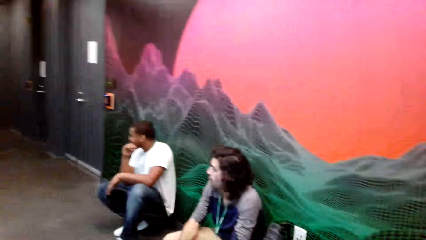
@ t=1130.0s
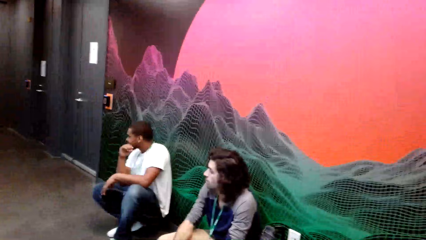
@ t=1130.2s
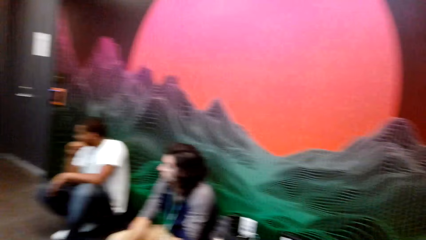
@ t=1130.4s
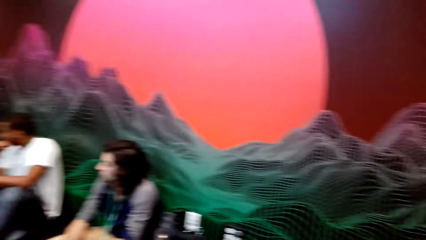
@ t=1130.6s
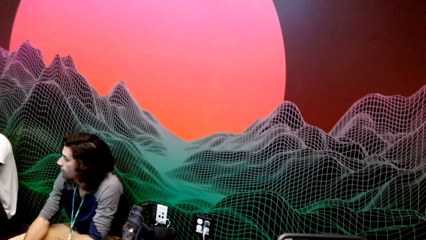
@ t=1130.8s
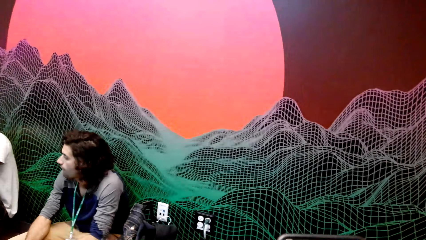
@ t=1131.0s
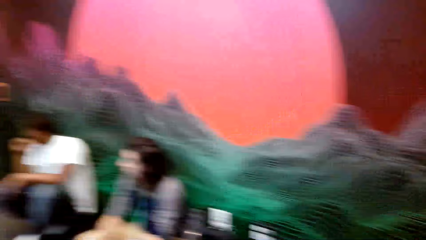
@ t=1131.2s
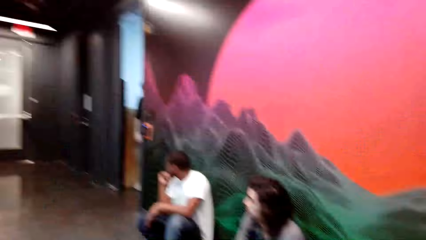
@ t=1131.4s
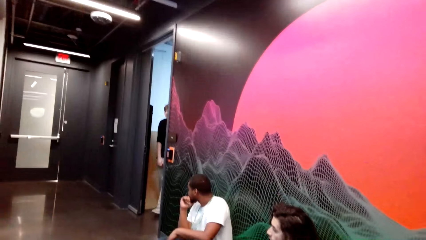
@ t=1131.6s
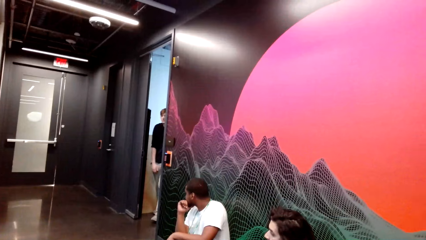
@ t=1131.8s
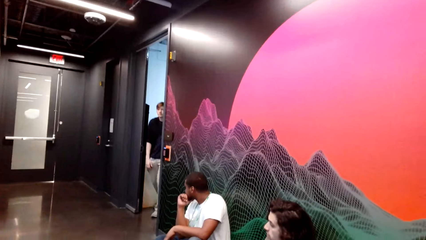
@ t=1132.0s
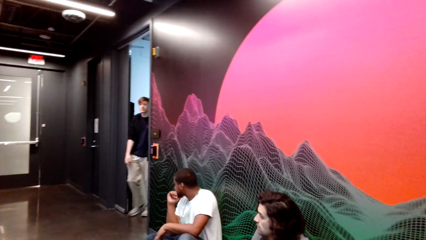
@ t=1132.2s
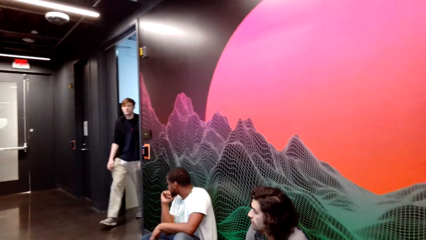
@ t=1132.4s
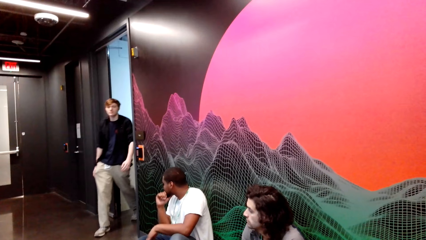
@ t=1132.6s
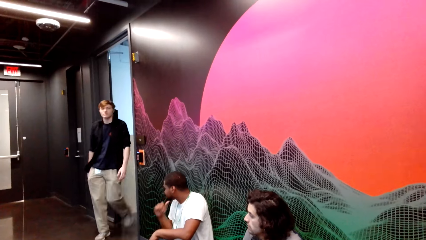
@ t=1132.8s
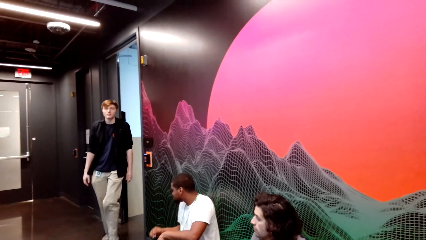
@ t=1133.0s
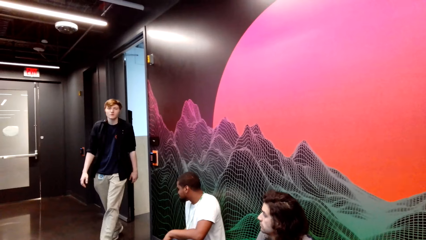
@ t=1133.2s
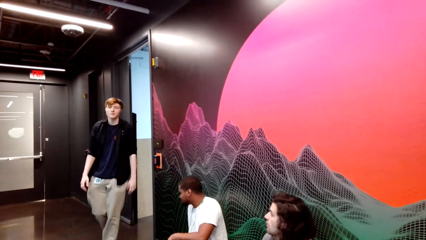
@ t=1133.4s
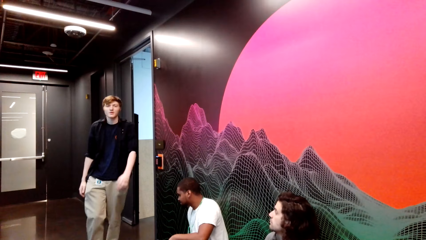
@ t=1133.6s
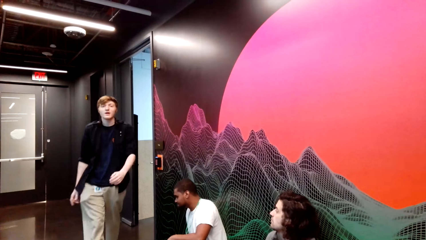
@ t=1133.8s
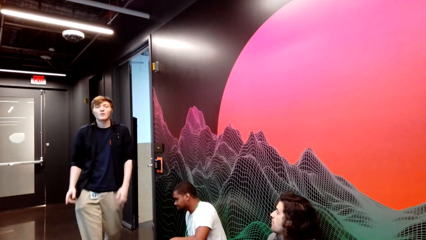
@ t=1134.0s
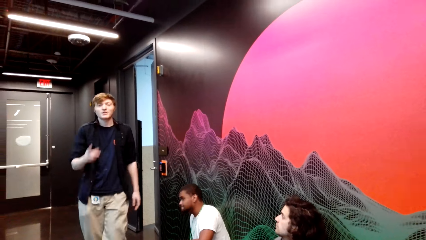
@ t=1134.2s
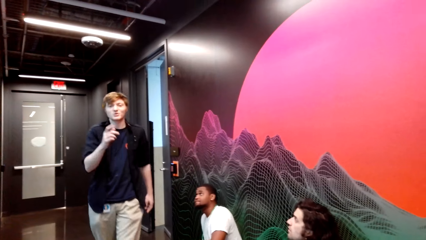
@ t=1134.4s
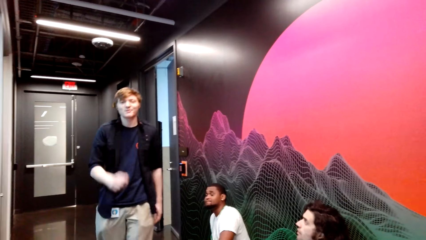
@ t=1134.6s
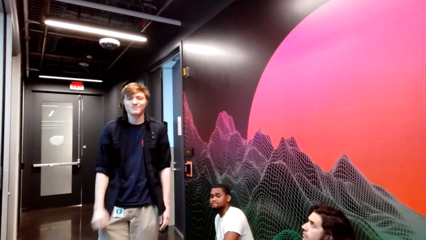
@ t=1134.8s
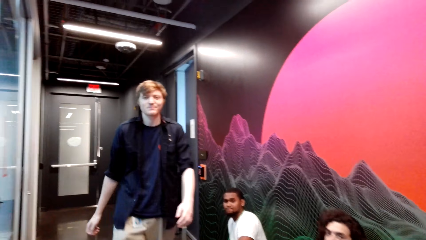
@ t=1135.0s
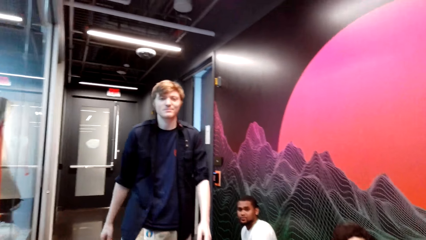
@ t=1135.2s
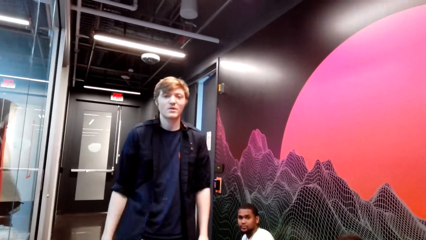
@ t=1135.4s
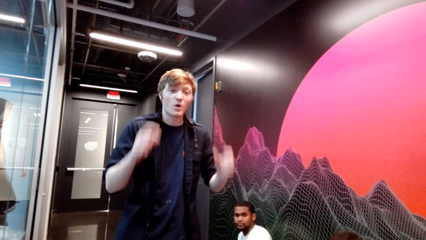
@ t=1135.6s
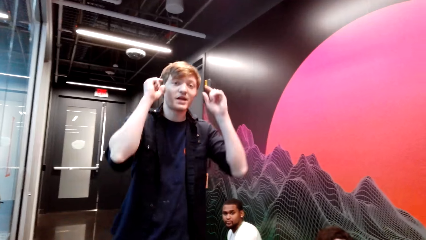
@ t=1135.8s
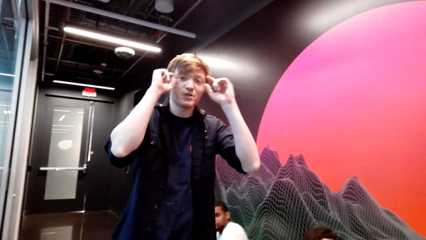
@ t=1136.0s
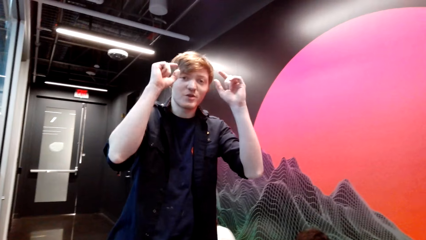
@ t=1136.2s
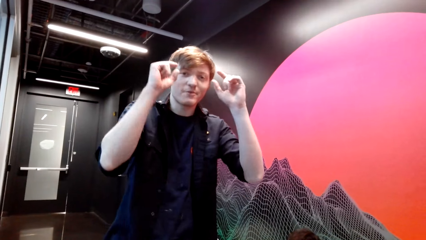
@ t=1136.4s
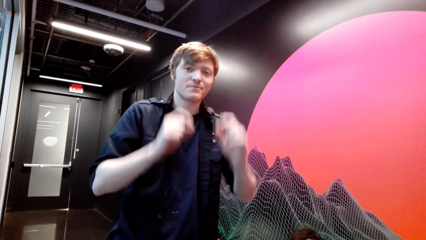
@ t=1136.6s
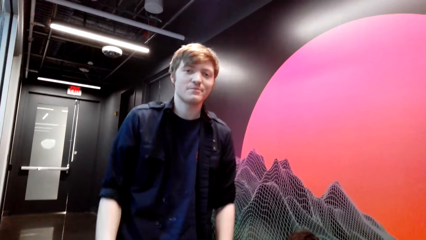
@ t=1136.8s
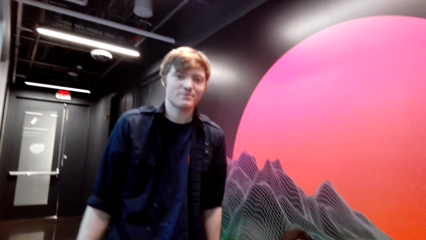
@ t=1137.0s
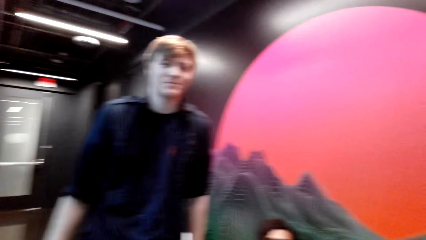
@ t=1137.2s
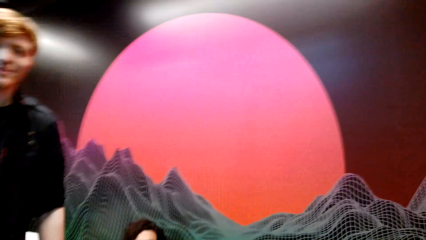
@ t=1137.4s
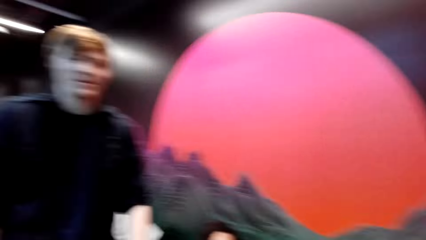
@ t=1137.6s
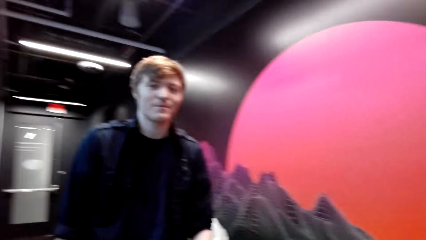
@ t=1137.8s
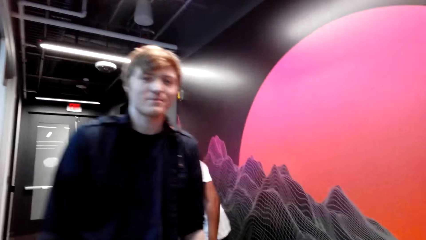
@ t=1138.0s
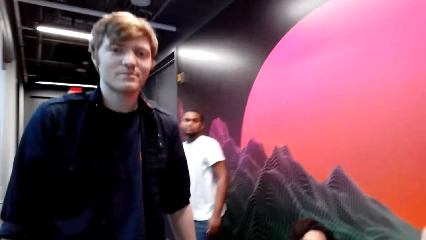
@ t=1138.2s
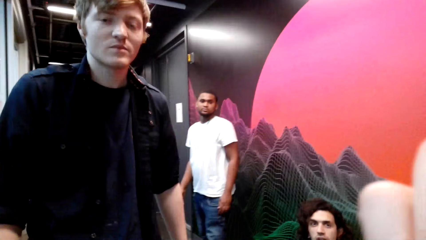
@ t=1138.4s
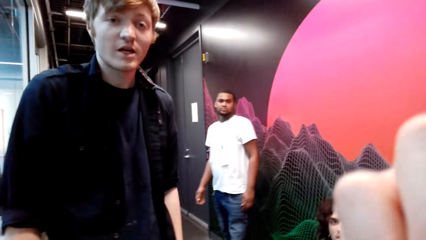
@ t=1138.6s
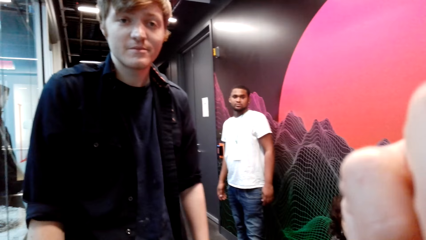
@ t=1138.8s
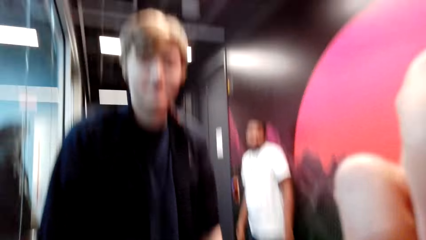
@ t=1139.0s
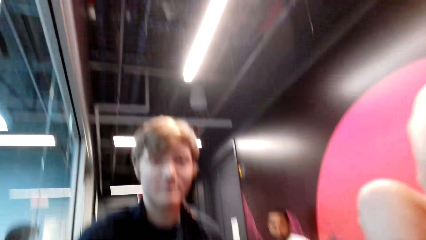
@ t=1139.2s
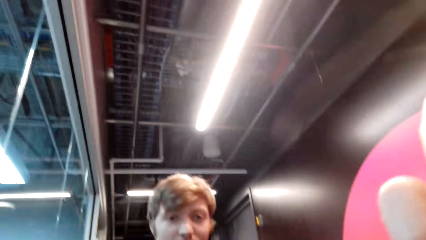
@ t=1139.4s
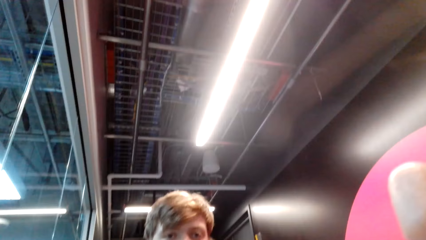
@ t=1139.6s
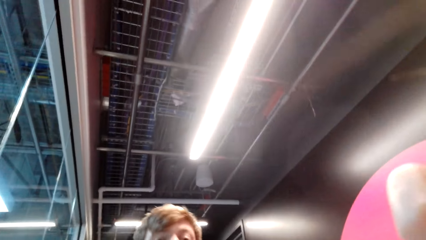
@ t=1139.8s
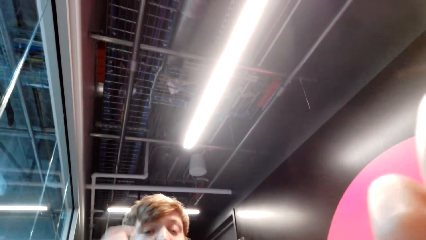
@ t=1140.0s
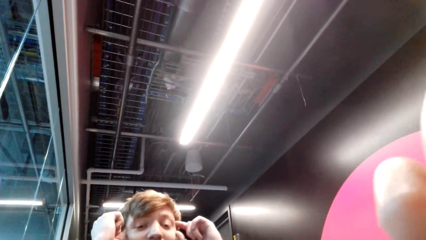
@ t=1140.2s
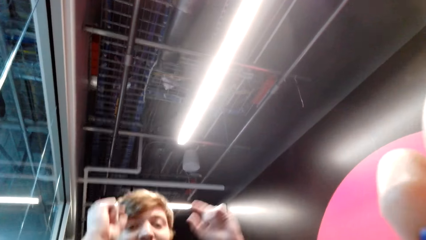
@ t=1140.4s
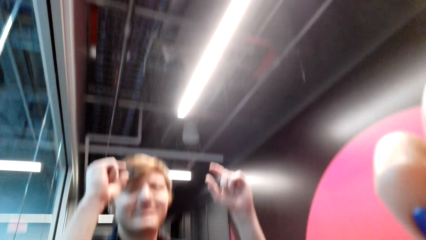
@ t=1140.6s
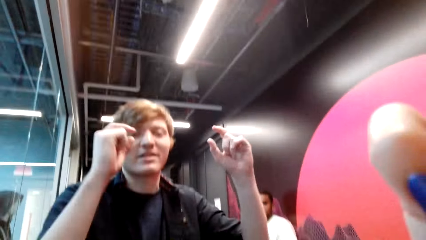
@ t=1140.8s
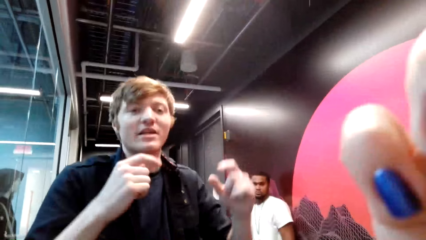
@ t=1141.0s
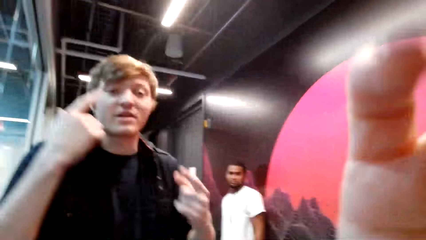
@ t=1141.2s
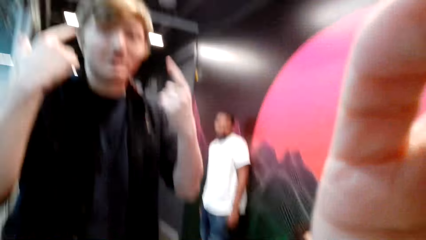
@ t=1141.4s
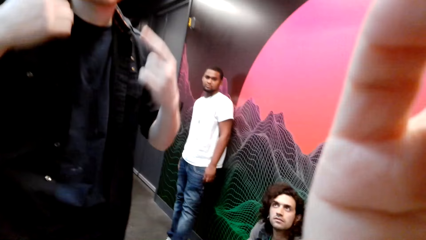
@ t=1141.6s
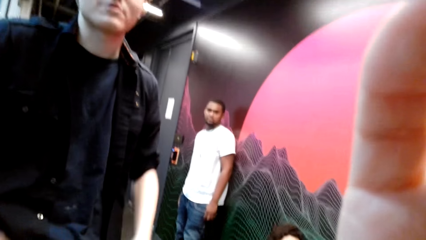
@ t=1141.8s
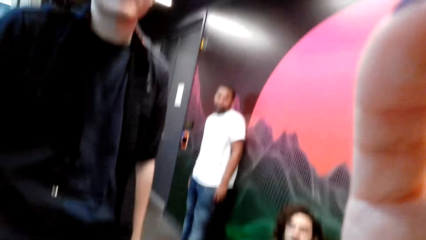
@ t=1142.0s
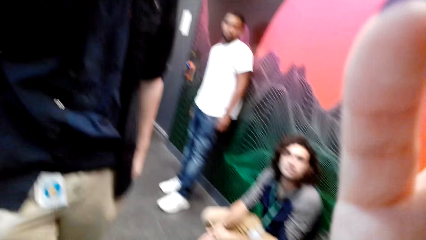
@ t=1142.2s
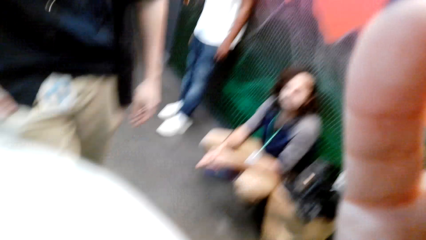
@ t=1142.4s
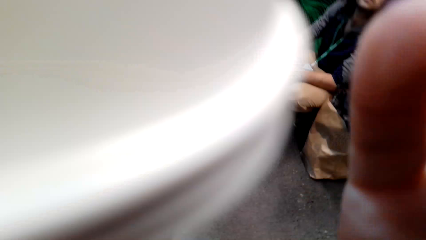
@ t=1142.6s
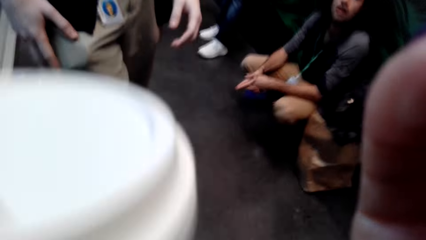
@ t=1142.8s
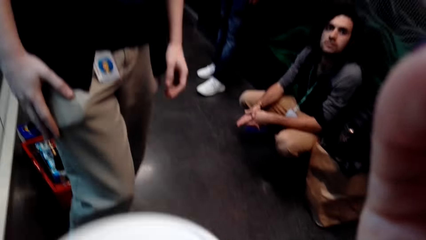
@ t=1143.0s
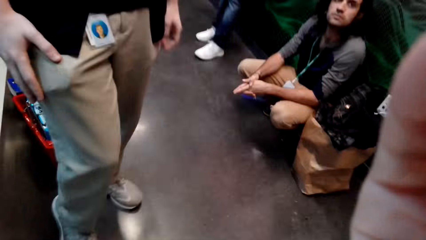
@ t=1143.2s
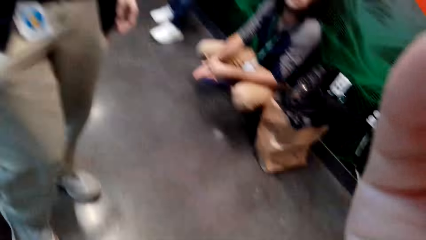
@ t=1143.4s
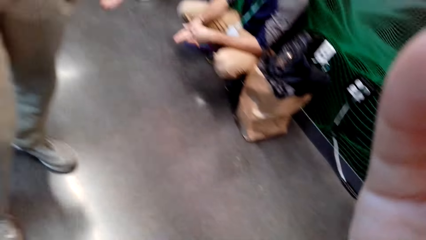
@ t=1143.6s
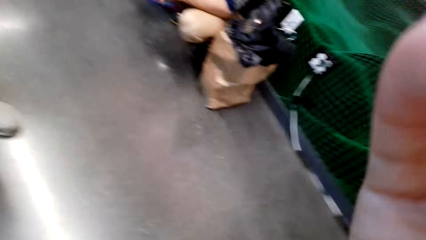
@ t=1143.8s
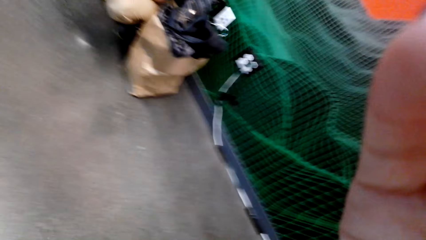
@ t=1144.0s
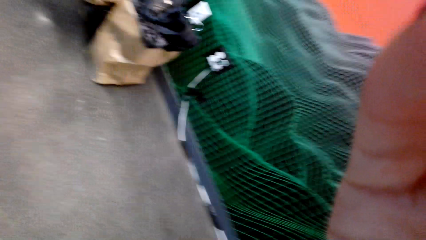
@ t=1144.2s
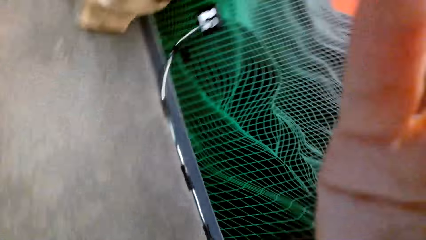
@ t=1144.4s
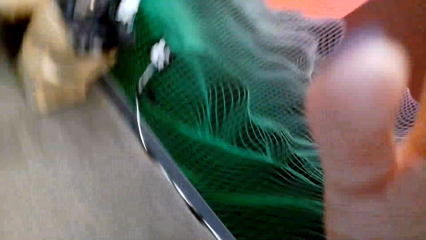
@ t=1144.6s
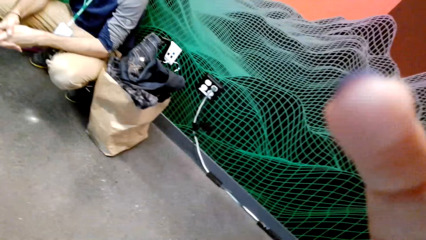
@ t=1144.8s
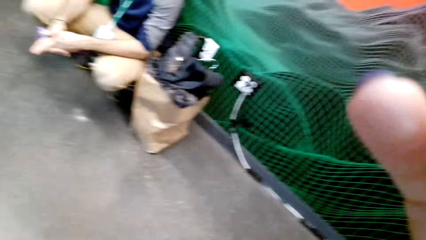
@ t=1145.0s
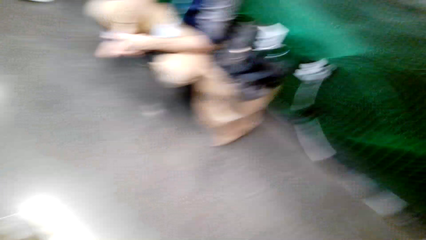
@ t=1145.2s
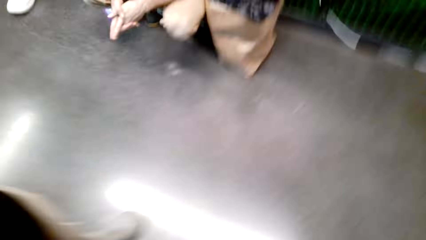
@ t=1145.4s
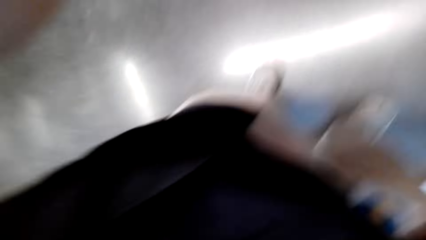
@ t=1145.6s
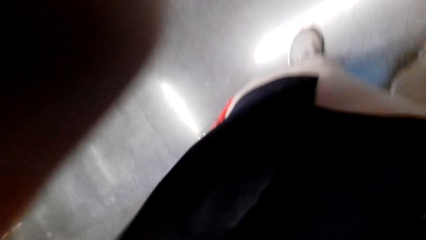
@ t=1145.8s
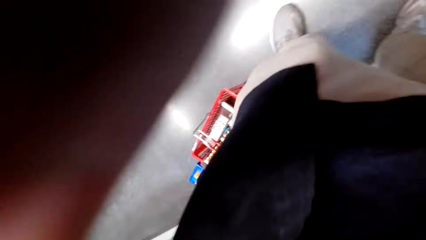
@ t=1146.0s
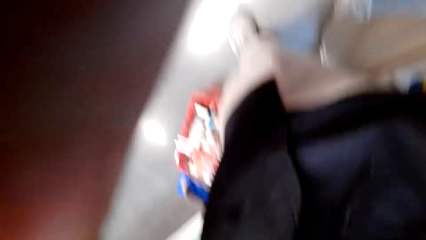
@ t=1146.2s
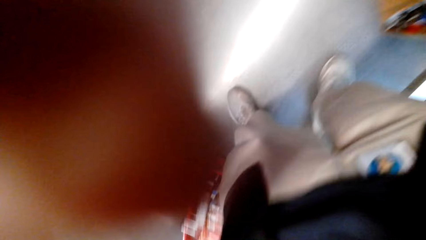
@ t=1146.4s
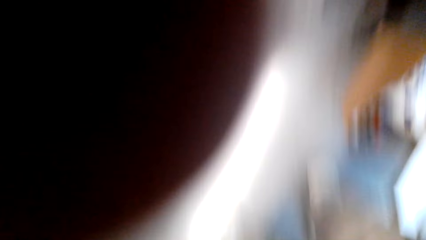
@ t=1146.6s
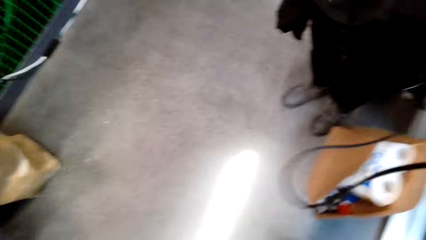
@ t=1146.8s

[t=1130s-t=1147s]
The camera wearer looks at a person coming from a room. A man speaks to the camera wearer. The camera wearer responds to the man. The man speaks to the camera wearer. The camera wearer gives the man the camera.
